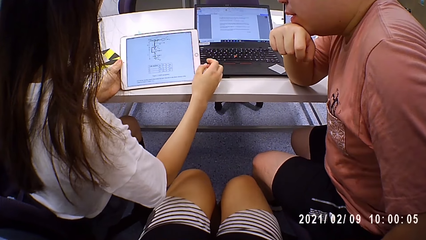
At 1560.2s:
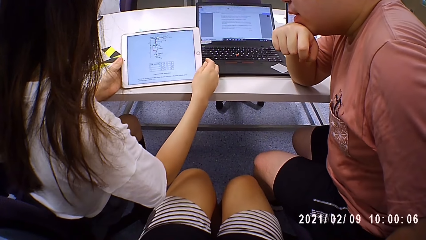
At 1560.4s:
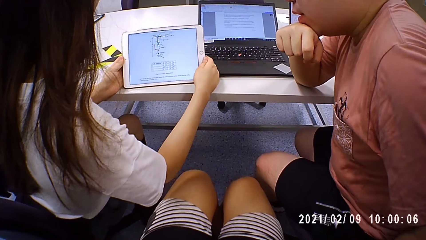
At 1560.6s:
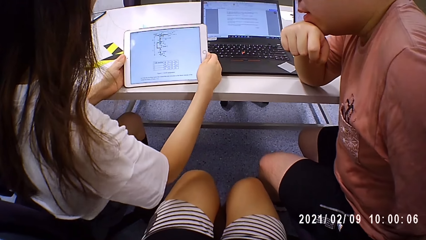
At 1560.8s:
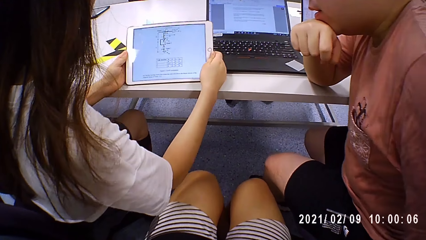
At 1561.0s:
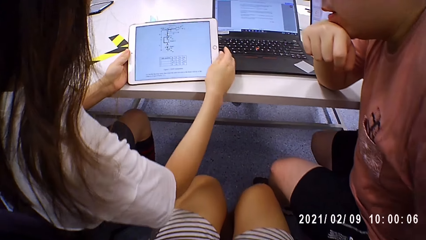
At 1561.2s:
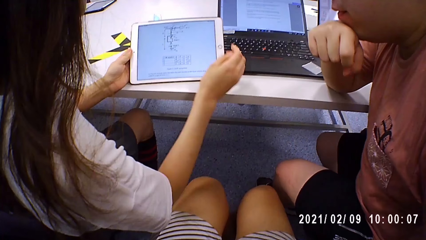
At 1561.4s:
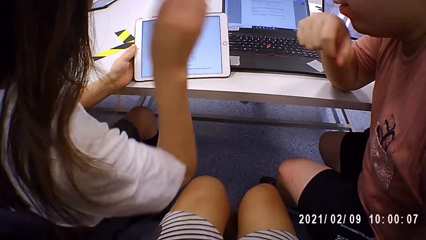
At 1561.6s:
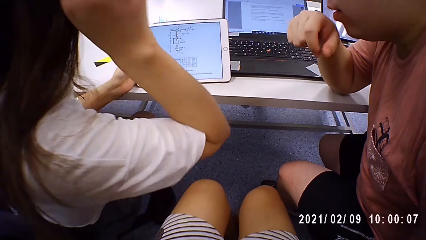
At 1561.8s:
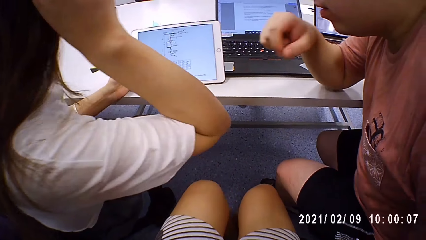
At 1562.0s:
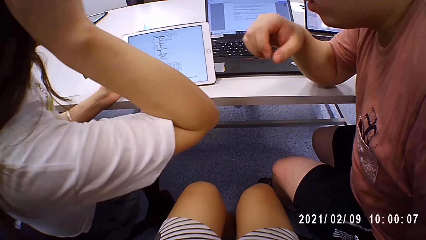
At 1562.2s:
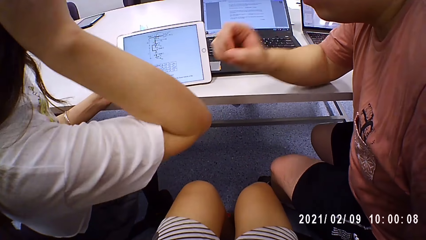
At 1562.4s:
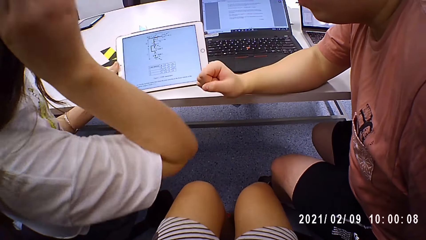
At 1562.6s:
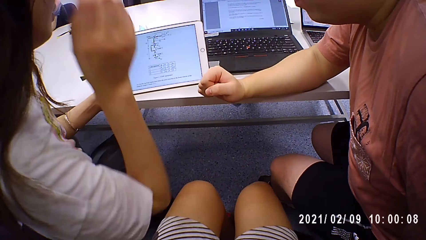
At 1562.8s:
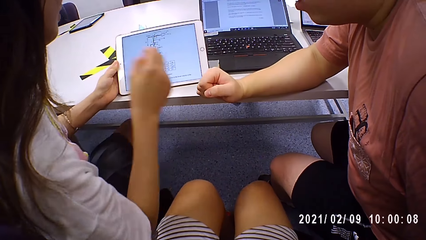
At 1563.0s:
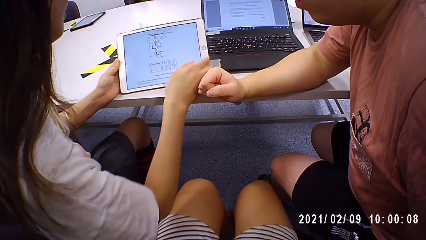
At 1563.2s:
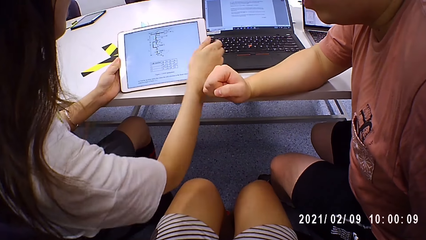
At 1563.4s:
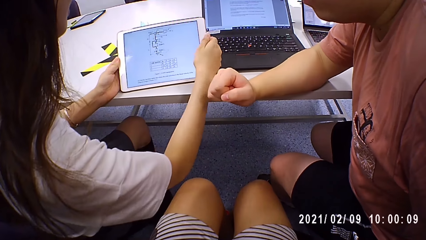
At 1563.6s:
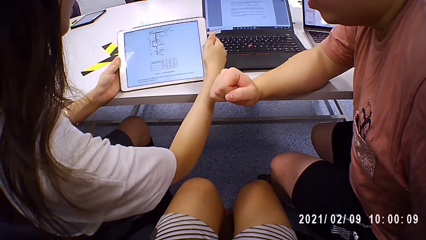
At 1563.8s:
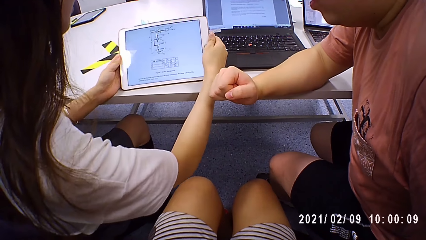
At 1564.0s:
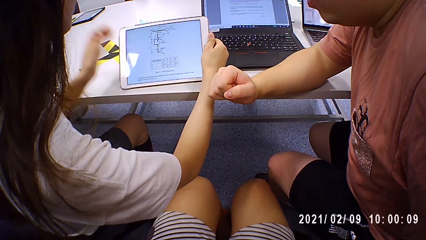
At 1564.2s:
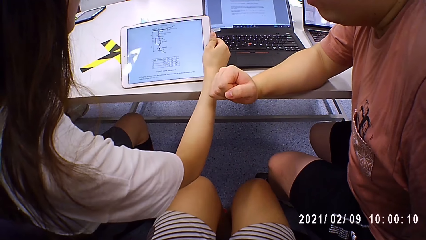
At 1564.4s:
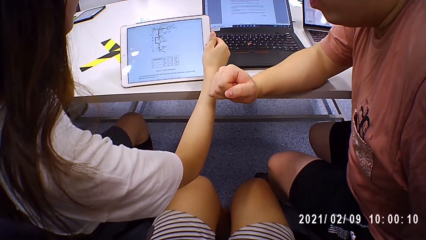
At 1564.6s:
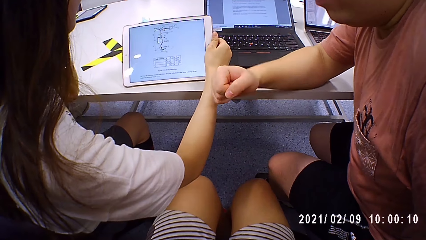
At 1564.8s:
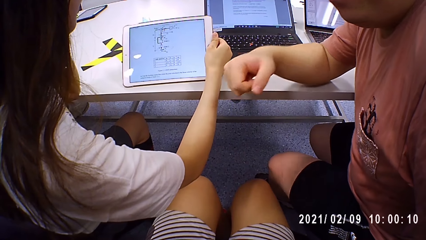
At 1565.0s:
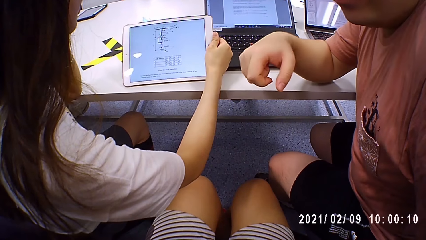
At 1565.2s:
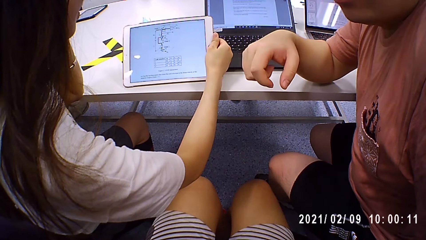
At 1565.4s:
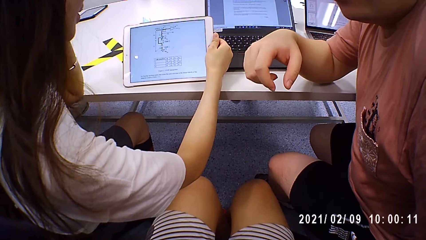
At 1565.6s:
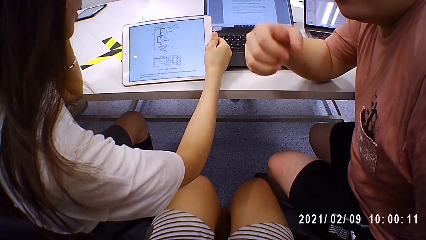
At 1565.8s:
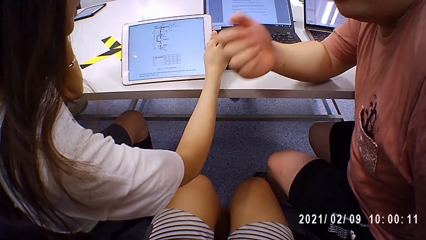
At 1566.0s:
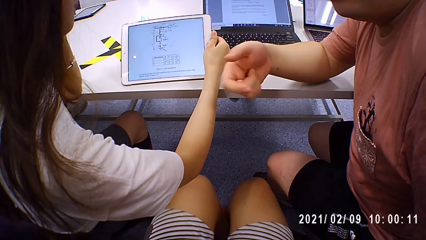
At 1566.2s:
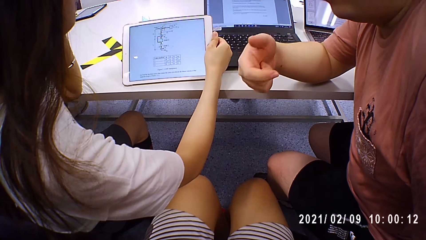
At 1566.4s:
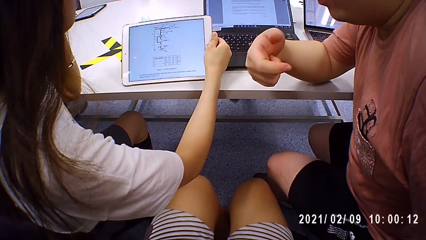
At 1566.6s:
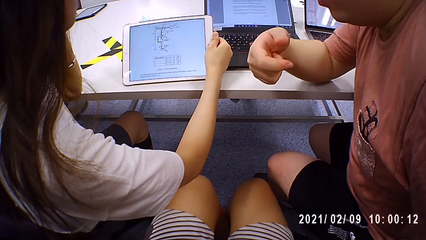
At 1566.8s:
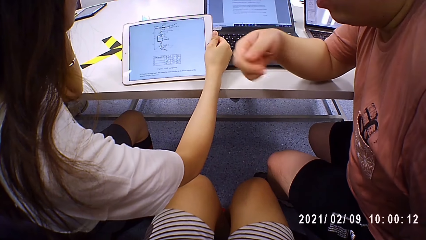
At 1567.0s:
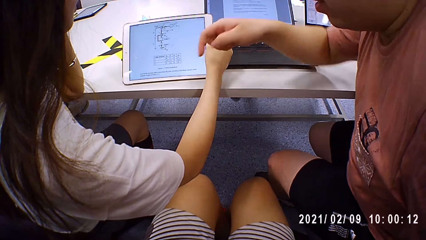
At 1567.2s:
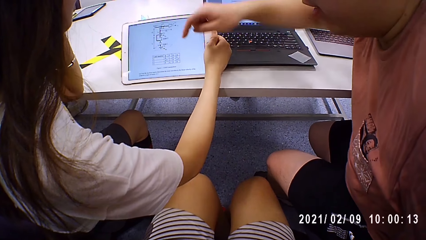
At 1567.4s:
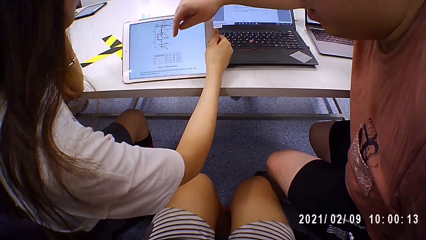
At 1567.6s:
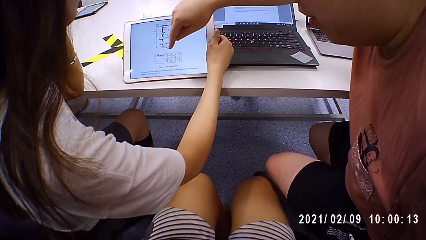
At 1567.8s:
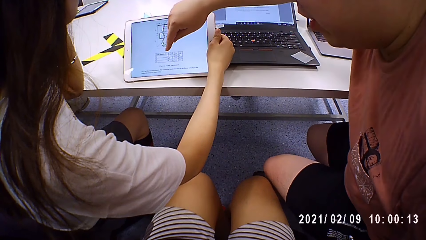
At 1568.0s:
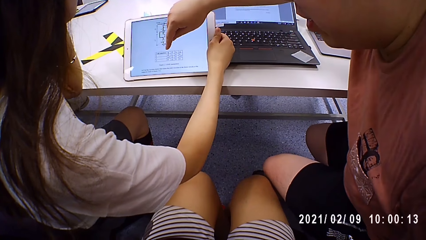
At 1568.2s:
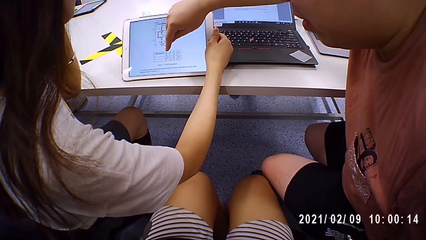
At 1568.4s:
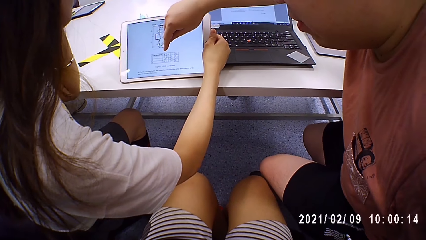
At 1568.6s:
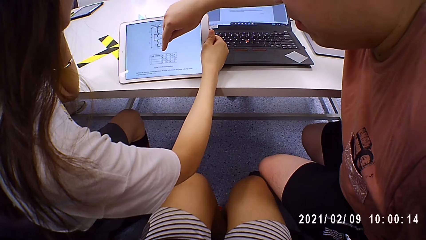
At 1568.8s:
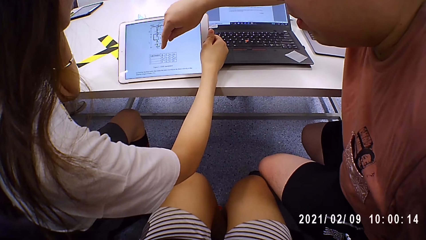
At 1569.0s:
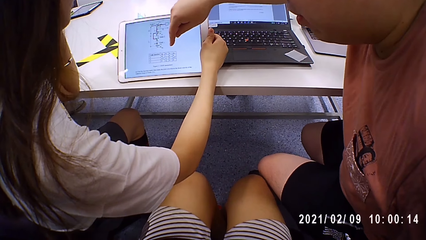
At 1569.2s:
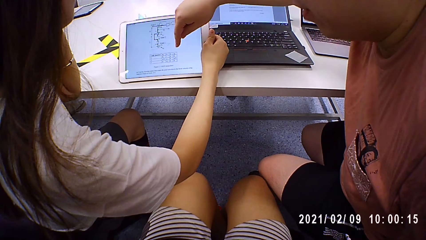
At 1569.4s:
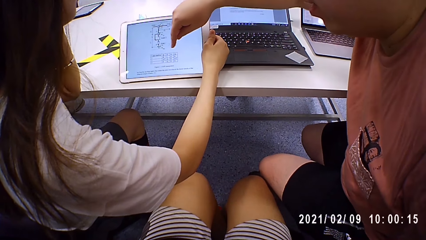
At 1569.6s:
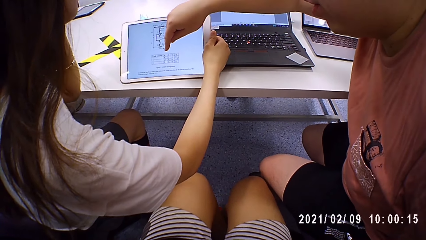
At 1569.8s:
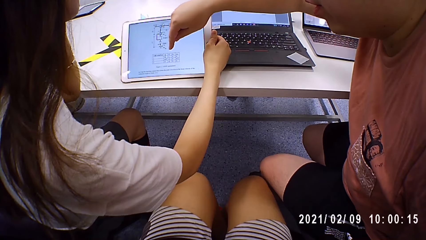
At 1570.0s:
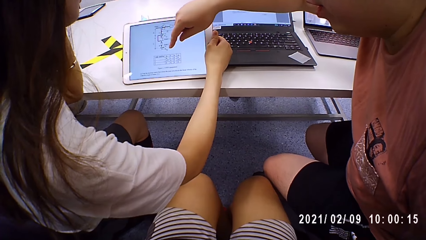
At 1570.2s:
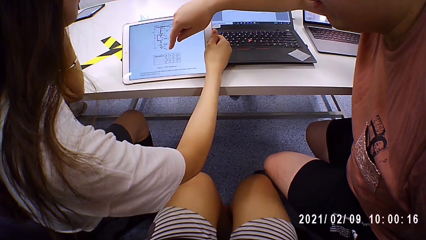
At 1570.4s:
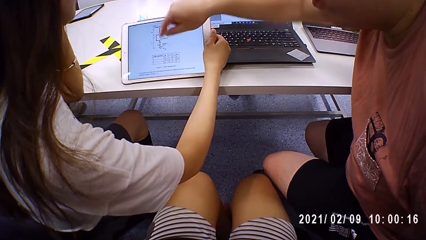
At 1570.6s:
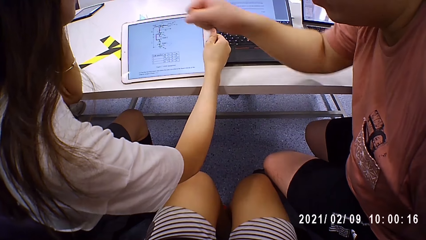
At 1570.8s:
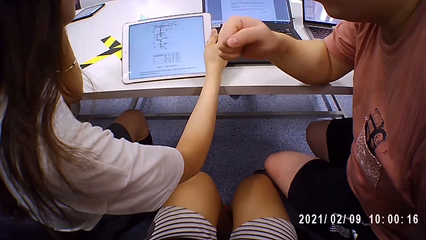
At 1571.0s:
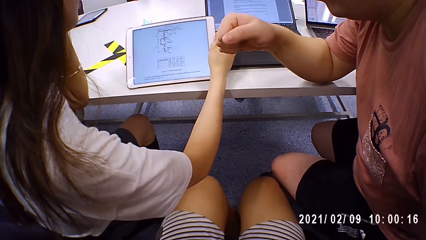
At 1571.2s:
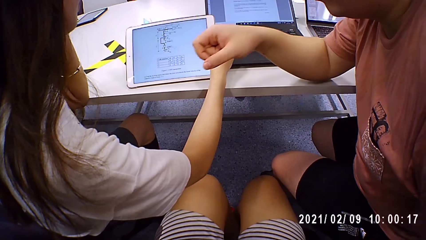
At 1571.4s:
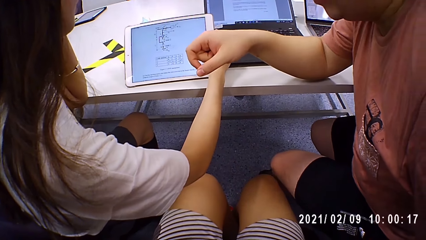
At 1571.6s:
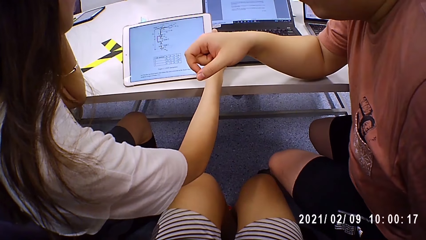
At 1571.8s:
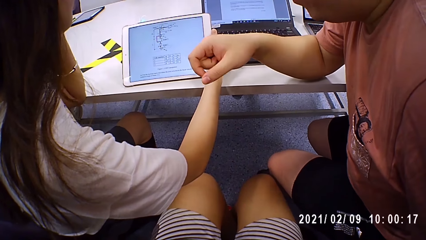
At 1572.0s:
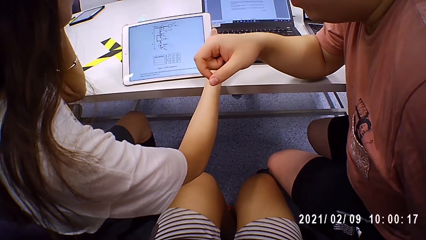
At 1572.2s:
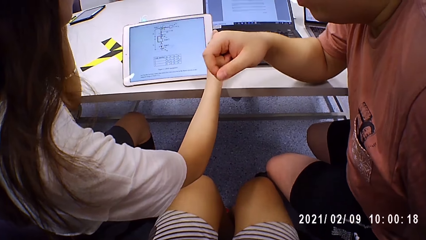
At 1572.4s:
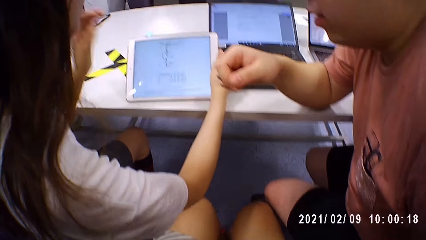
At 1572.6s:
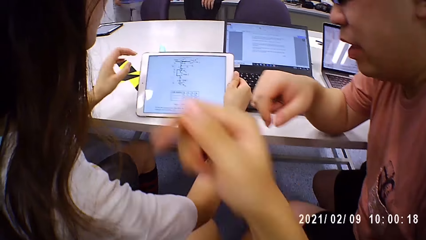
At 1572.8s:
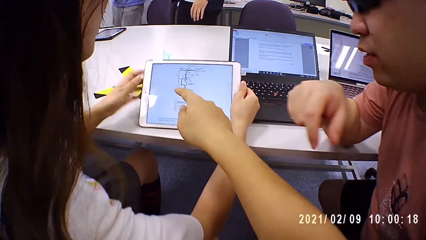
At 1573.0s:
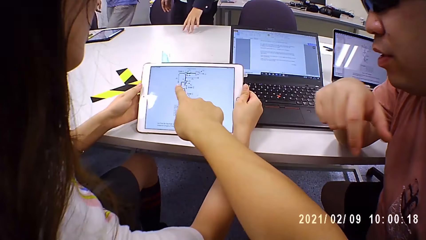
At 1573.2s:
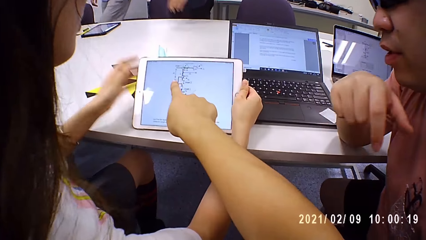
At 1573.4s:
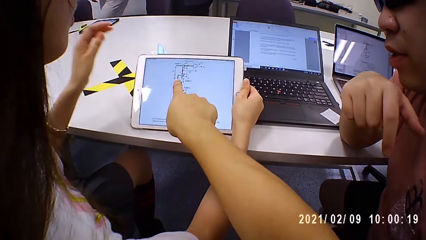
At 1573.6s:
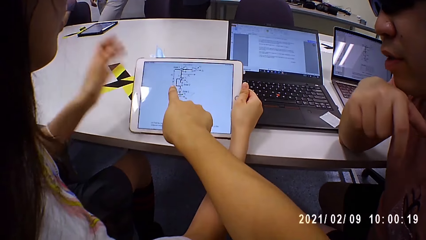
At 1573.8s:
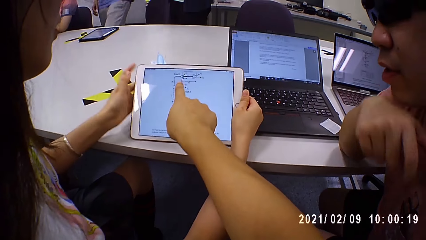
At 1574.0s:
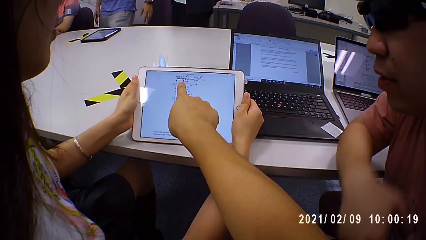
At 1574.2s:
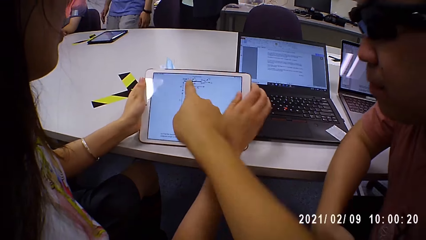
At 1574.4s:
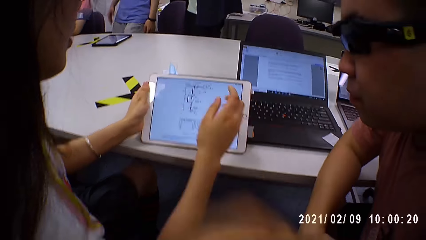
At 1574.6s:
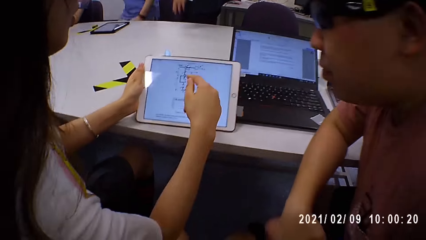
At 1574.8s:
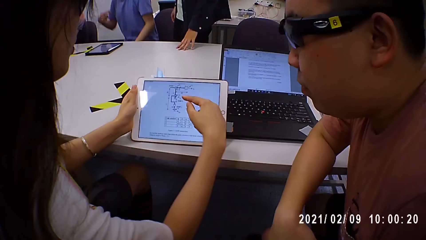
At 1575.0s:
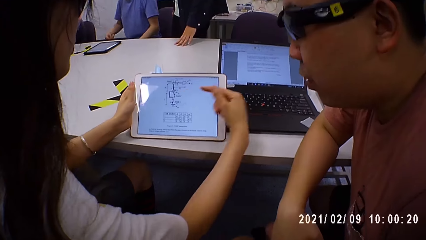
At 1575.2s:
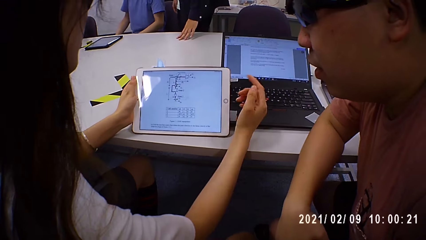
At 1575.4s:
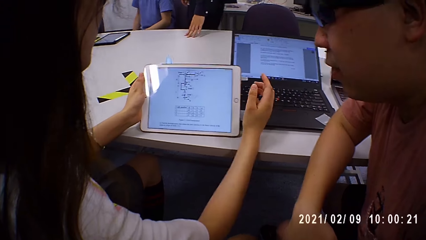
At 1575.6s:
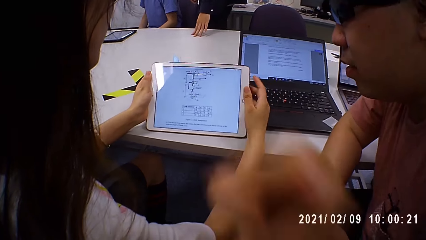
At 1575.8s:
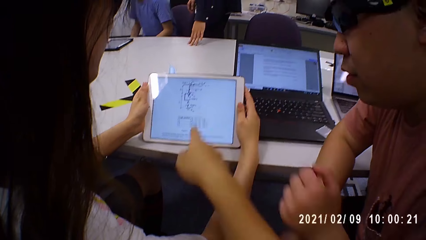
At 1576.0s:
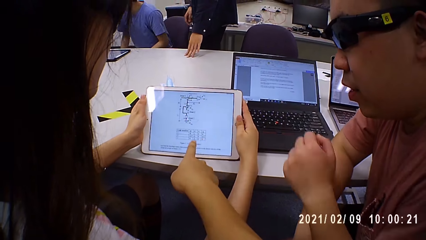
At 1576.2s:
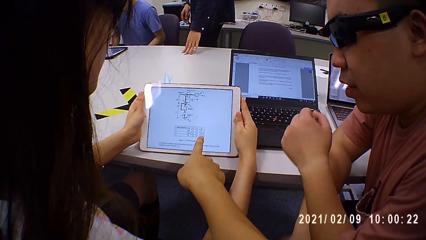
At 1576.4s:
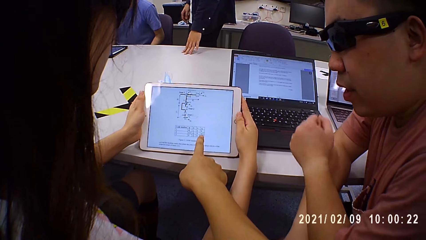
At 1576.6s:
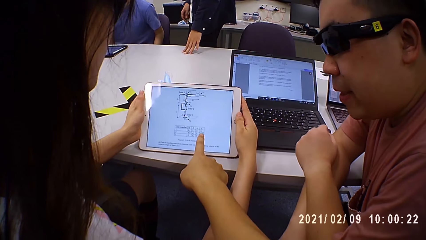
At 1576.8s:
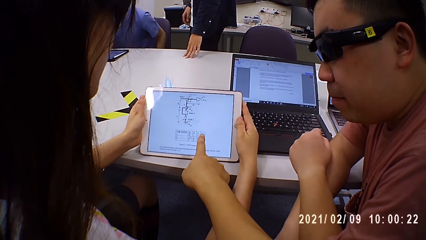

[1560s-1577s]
The woman holds the iPad with both hands, holds the iPad with her left hand, and touches her hair with her right hand. The man places his right hand on the table. The woman passes the iPad from her left hand to her right hand and touches her hair with her right hand. The man points at the iPad. The camera wearer converses with the woman and the man. They point at the iPad.
